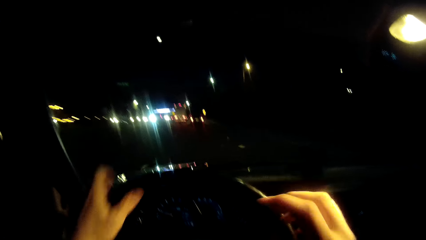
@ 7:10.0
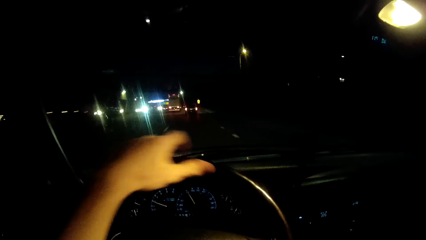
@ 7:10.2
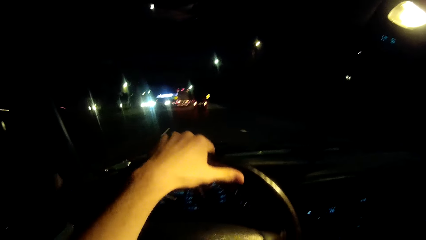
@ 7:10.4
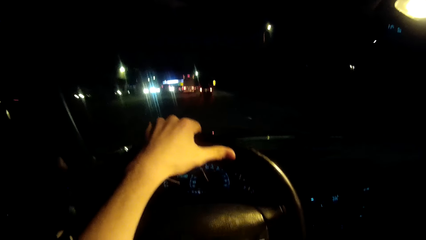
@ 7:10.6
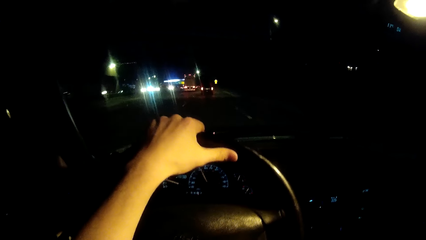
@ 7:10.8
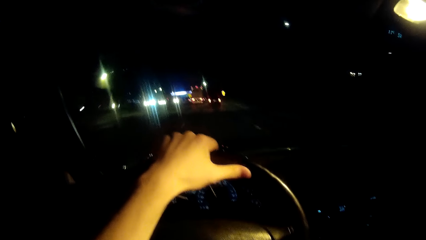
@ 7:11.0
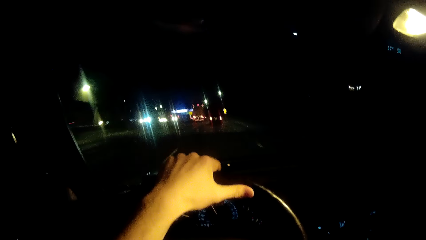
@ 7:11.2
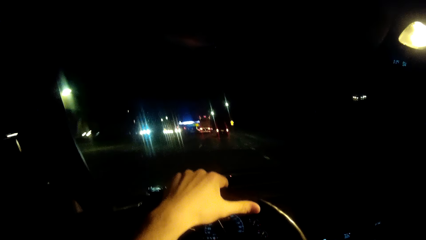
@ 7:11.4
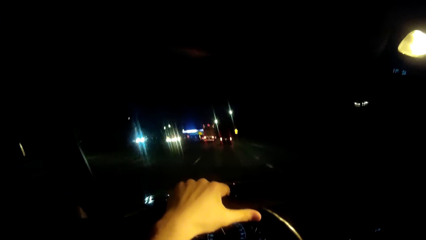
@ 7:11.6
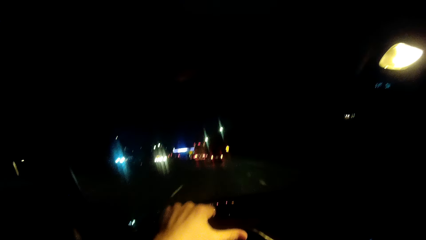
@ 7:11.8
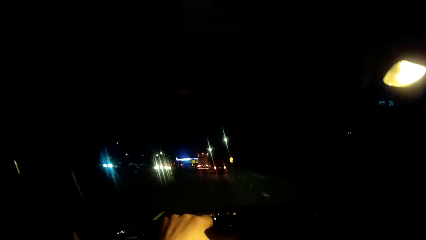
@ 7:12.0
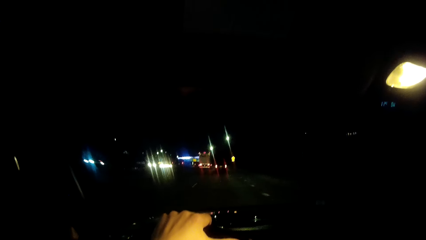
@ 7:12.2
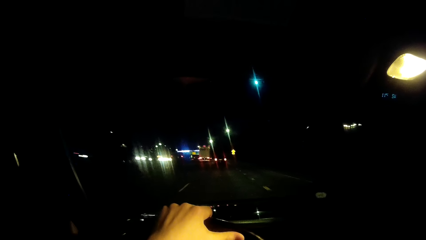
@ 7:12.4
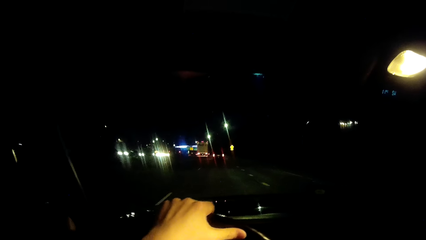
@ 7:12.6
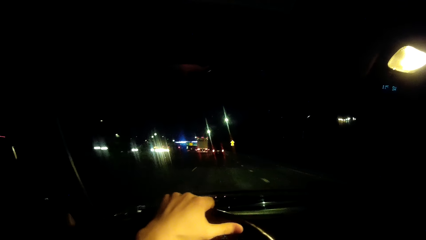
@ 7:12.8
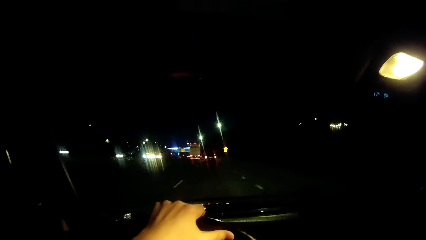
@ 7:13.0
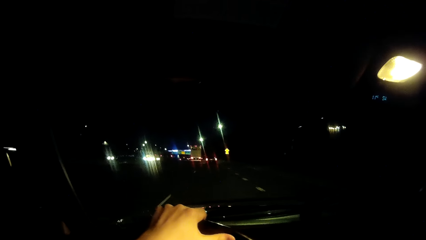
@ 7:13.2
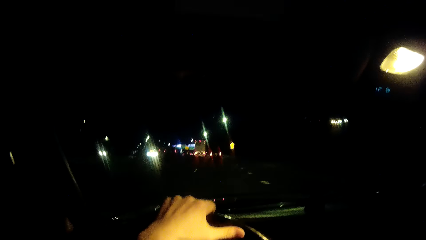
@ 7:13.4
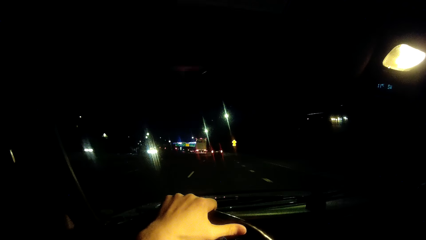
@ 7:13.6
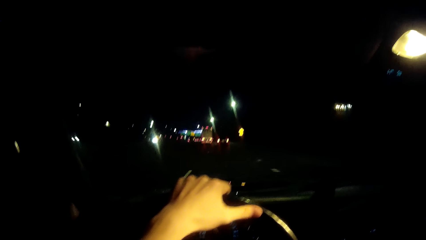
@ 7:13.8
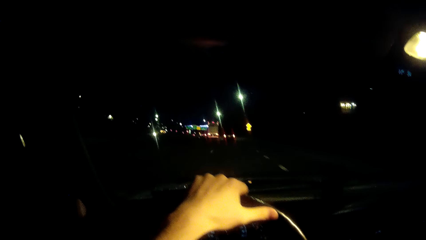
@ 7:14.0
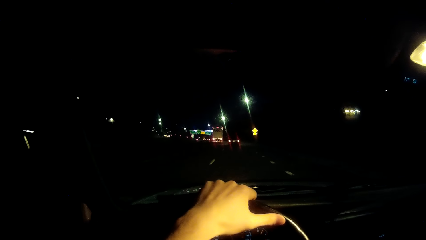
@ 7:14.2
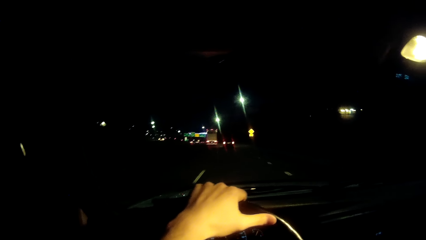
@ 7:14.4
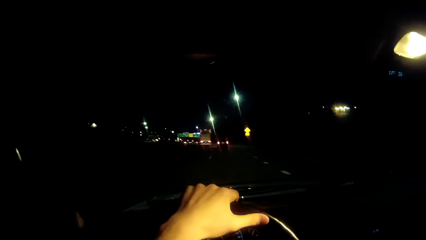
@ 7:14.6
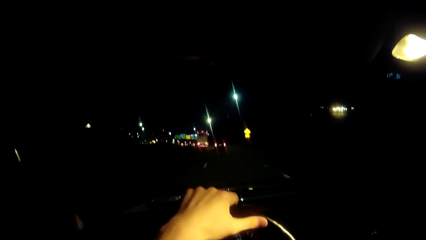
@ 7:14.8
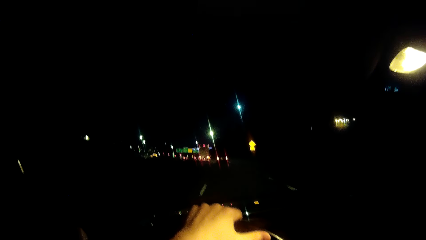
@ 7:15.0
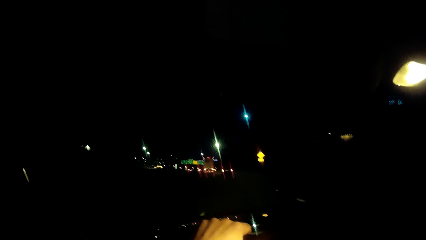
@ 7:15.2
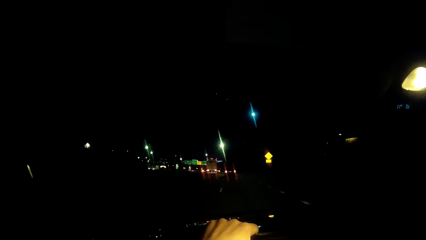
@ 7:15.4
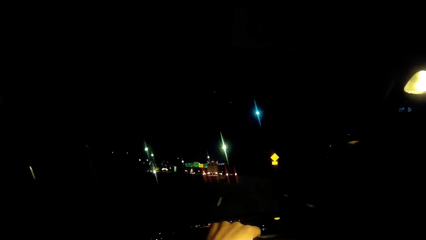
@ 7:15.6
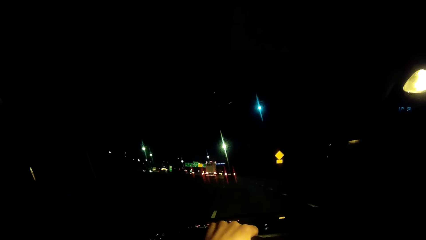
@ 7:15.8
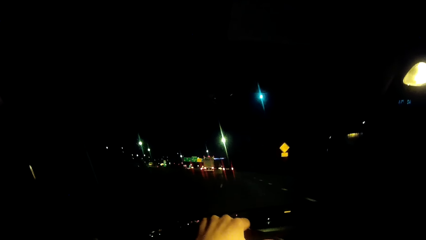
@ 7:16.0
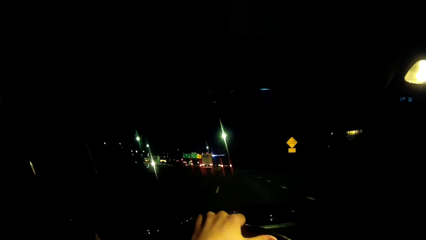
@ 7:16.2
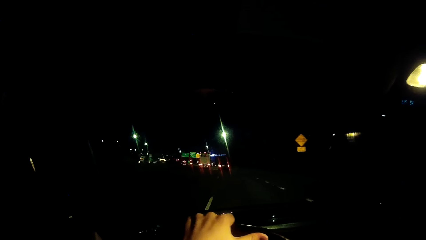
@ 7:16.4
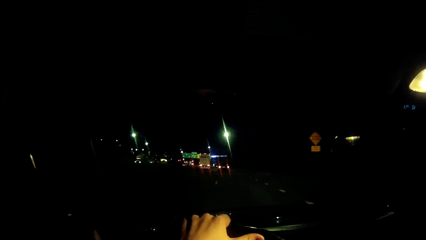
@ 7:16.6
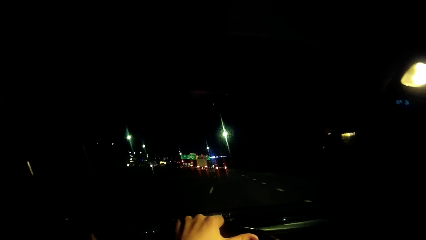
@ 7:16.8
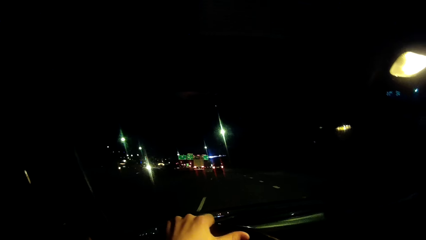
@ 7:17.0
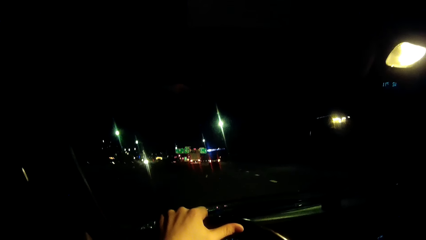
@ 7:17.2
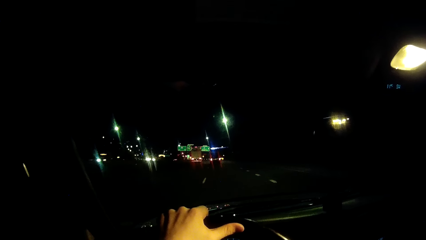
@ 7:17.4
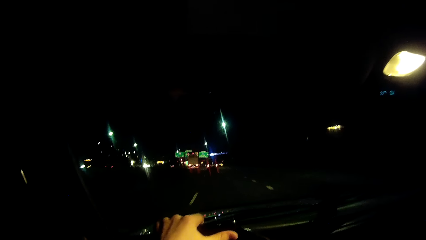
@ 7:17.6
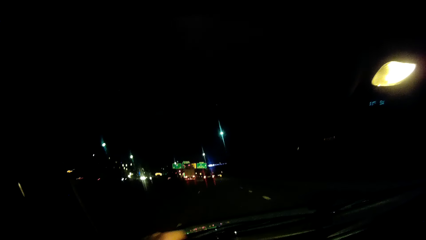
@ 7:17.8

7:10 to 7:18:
The camera wearer holds the steering wheel with the left hand. They drive a car.

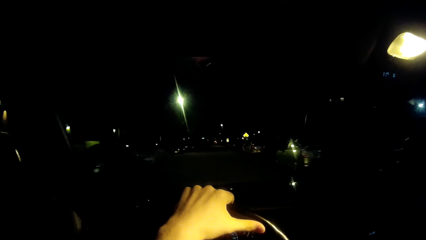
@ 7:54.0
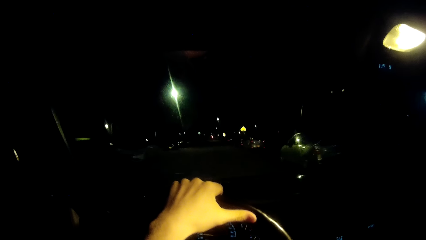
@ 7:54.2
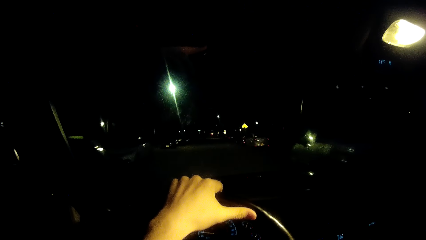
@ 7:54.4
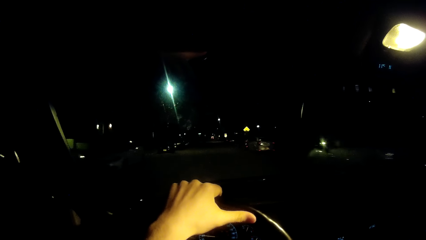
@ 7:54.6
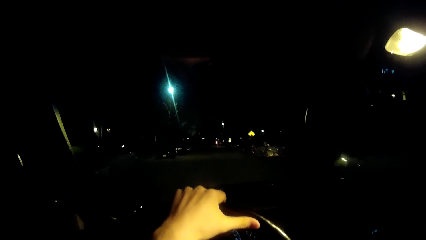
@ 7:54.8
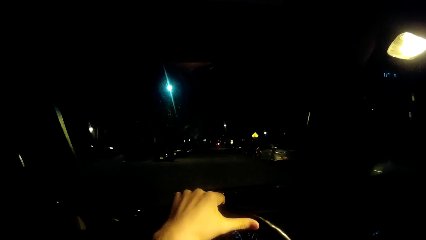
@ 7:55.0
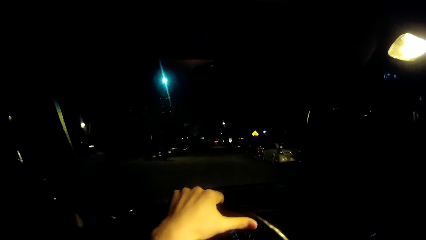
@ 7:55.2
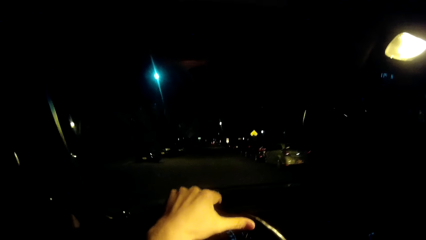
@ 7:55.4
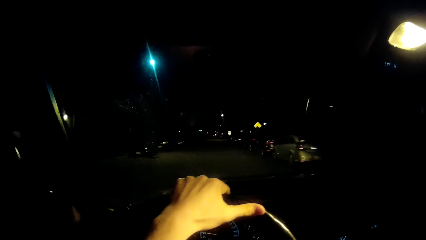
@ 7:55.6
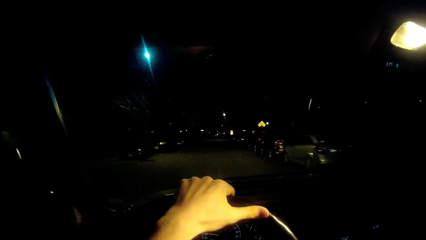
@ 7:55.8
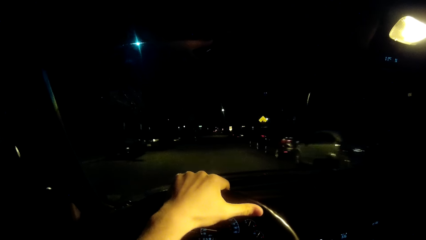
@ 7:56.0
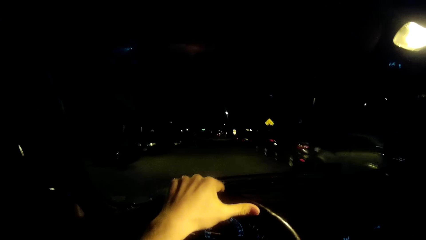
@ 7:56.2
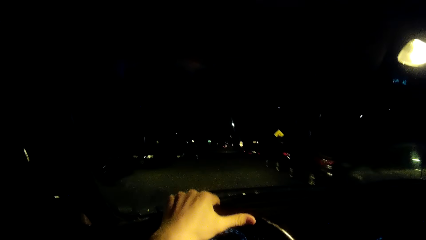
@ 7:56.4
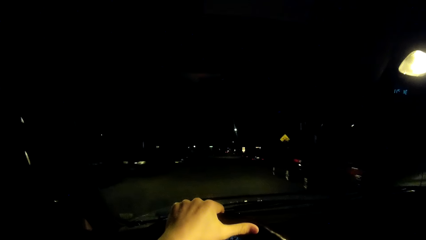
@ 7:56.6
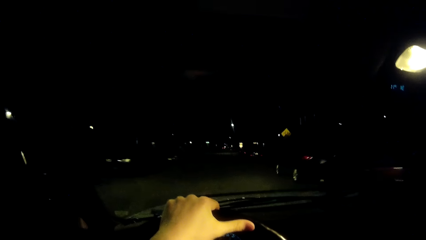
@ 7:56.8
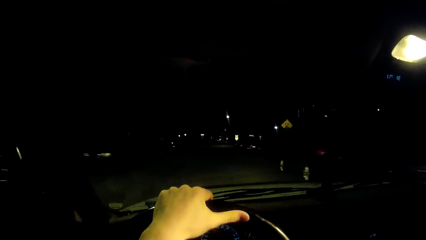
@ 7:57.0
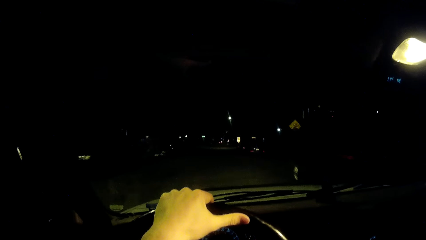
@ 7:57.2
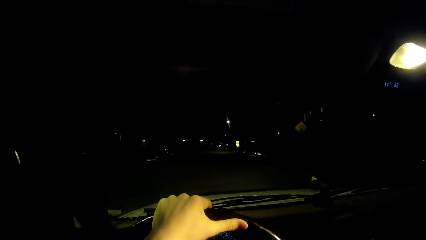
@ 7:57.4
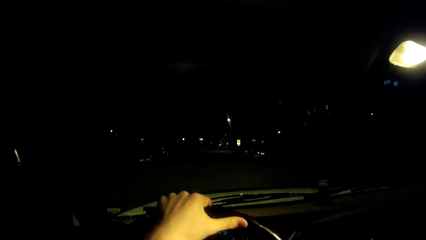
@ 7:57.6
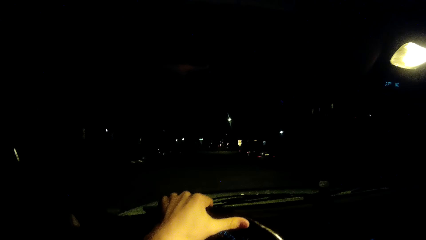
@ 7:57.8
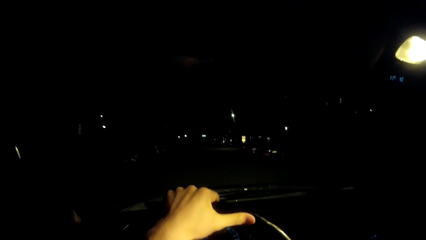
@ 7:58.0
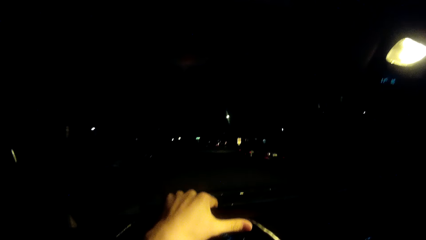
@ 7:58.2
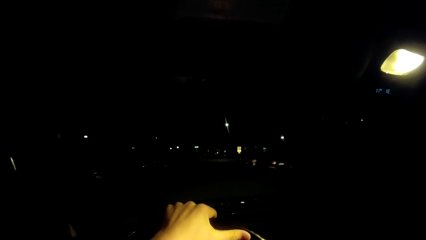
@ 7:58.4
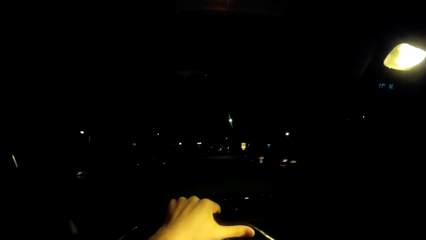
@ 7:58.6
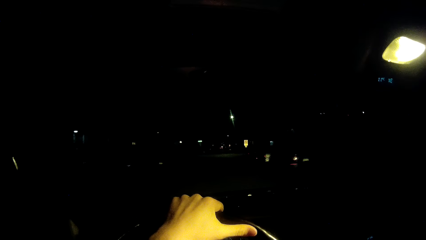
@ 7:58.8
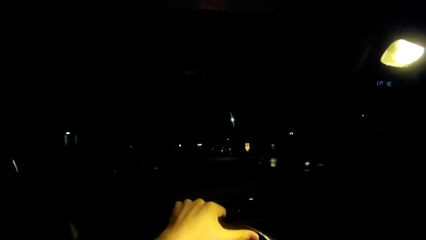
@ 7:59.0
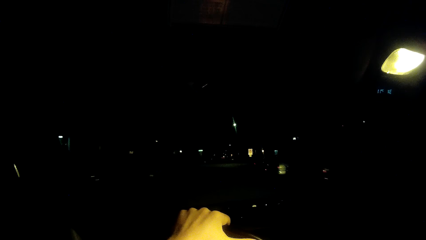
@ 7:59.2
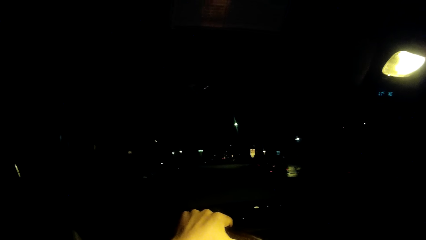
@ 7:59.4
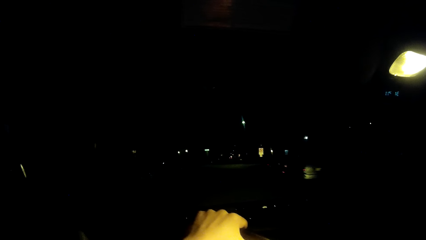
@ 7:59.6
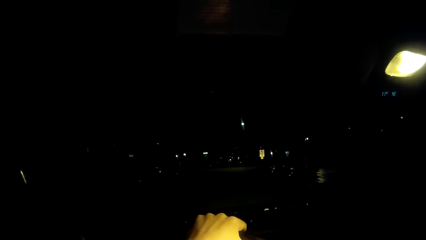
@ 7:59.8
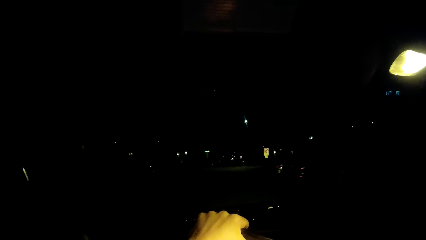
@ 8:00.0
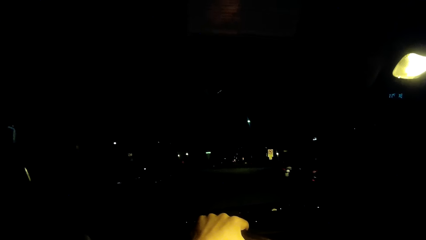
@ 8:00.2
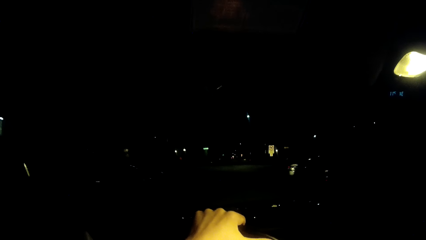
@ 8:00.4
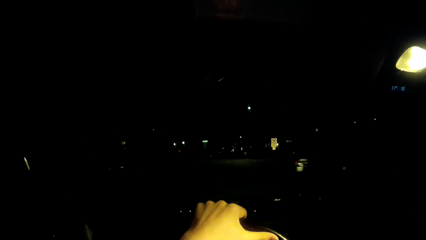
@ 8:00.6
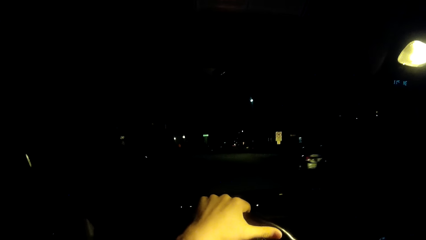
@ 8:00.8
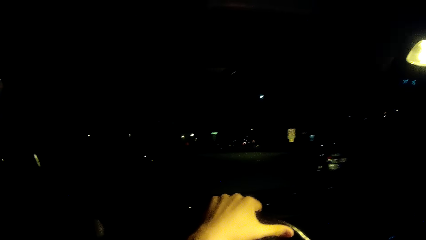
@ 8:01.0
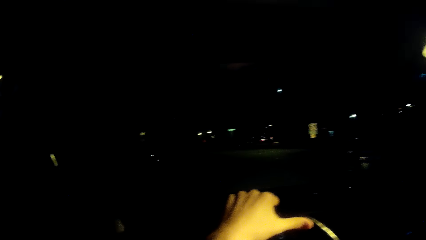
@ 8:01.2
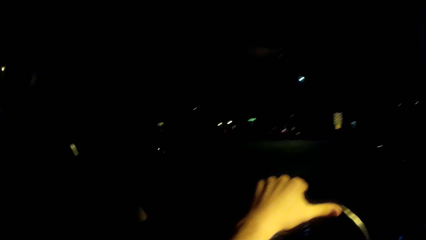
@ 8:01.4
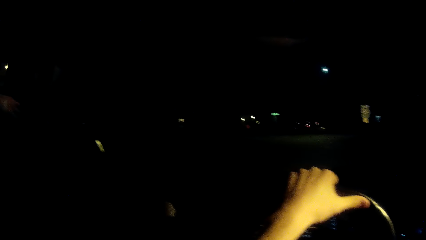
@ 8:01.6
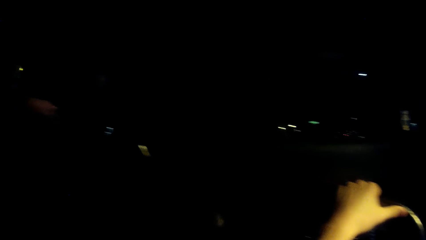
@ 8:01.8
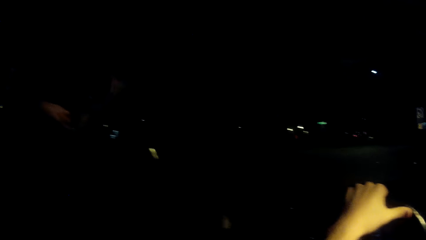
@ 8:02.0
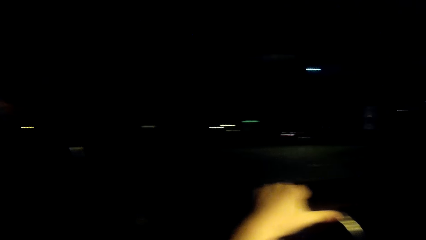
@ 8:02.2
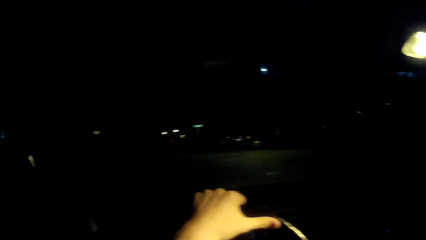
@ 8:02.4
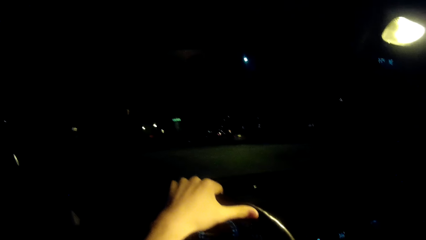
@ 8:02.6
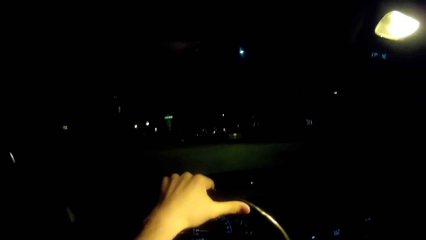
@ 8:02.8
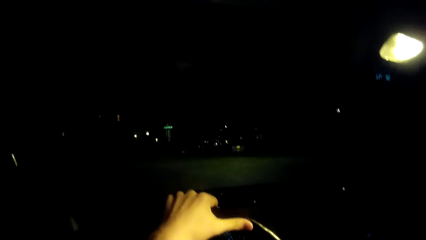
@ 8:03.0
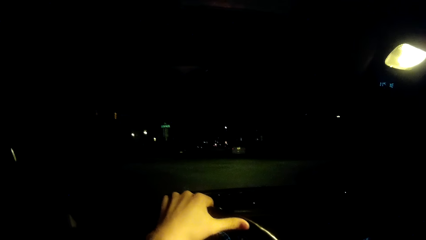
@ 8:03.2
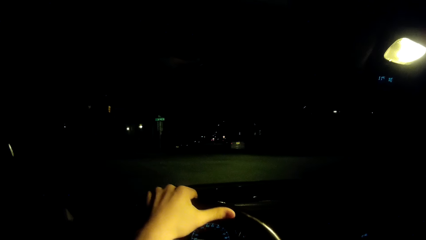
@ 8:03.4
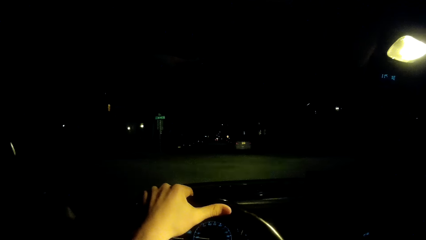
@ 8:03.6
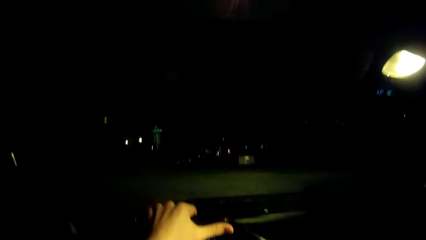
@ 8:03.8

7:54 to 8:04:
The camera wearer drives the car.
